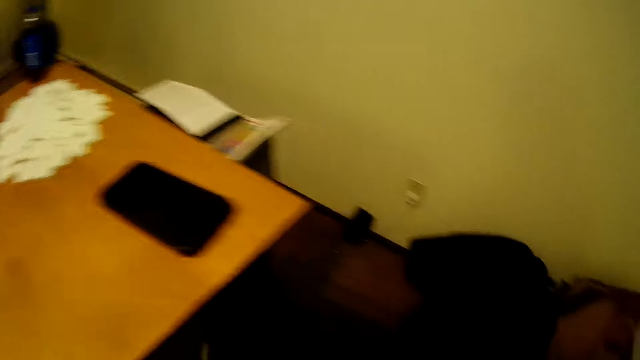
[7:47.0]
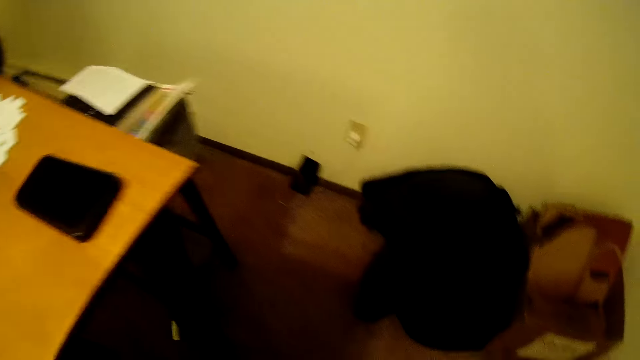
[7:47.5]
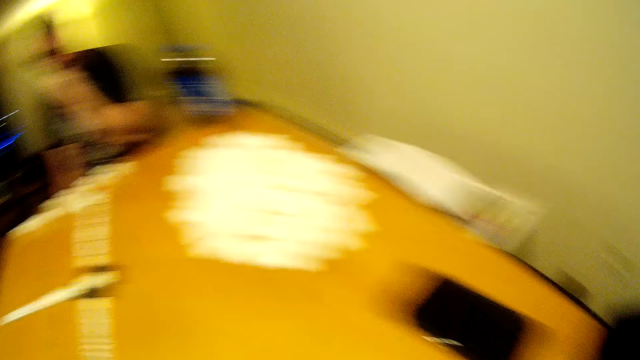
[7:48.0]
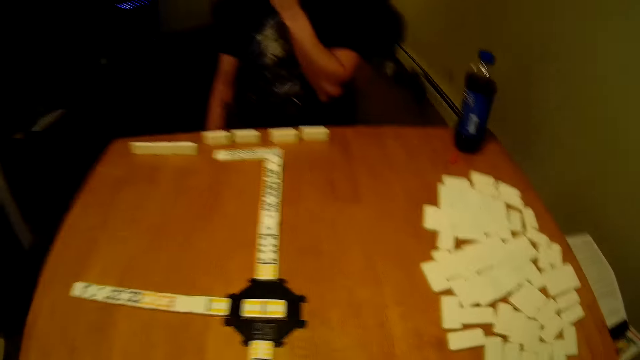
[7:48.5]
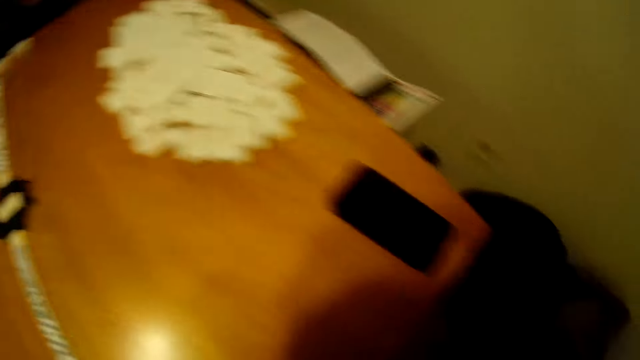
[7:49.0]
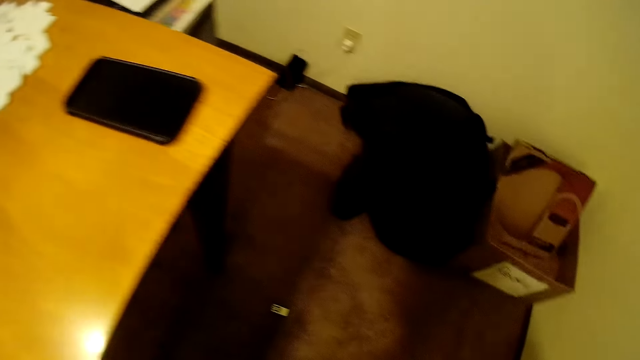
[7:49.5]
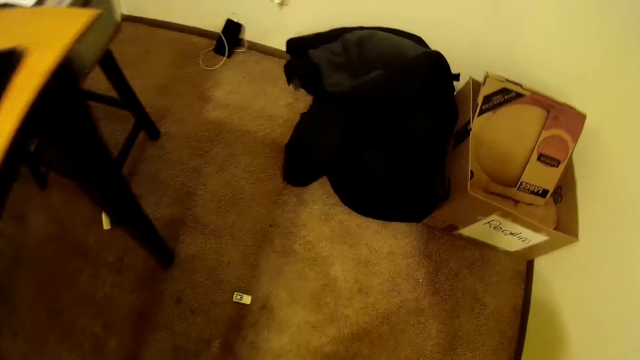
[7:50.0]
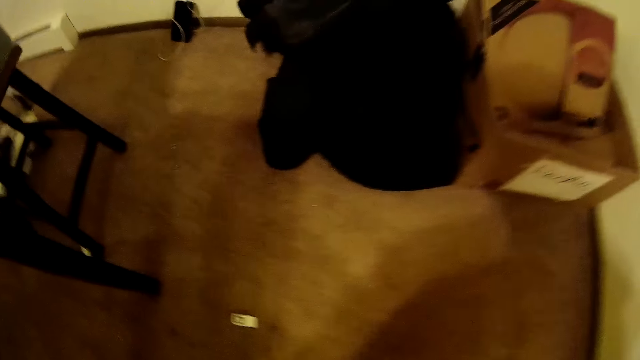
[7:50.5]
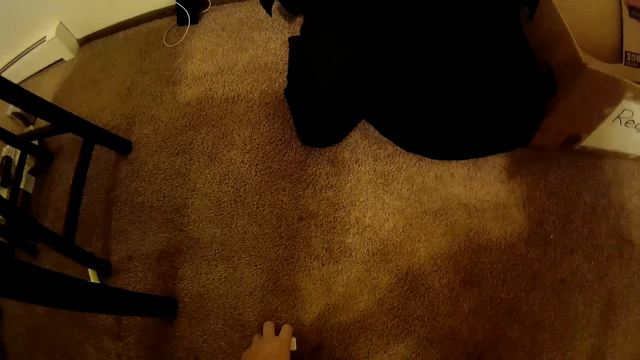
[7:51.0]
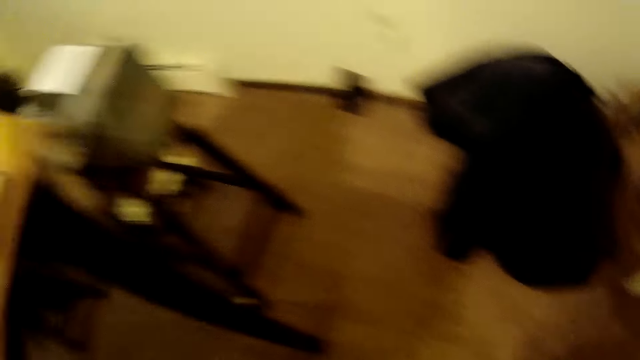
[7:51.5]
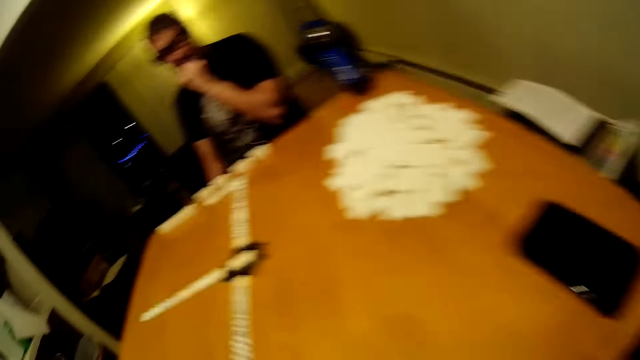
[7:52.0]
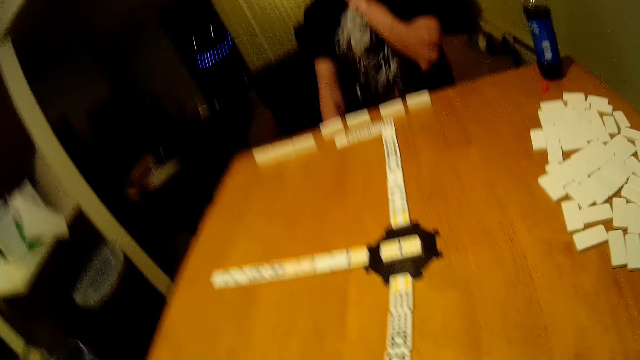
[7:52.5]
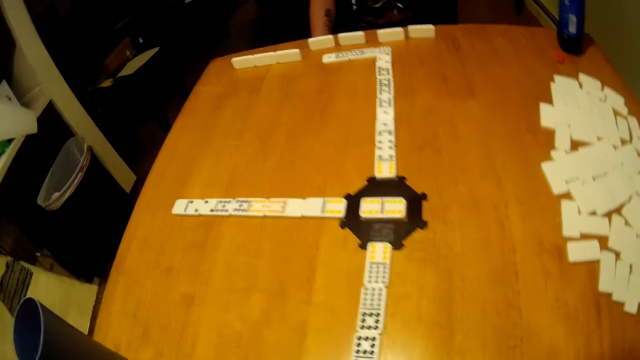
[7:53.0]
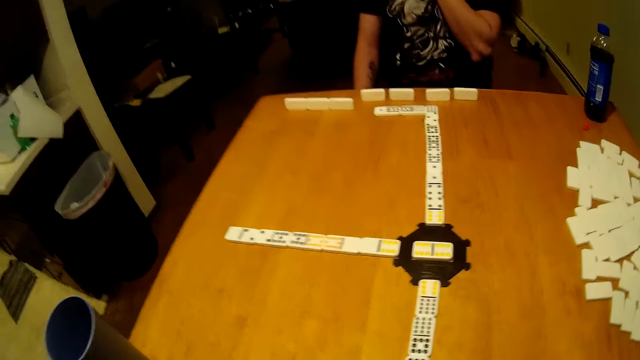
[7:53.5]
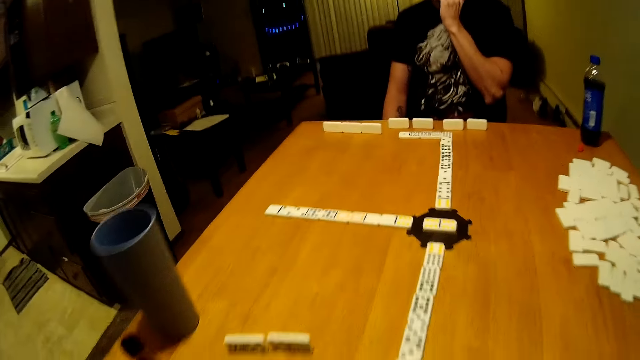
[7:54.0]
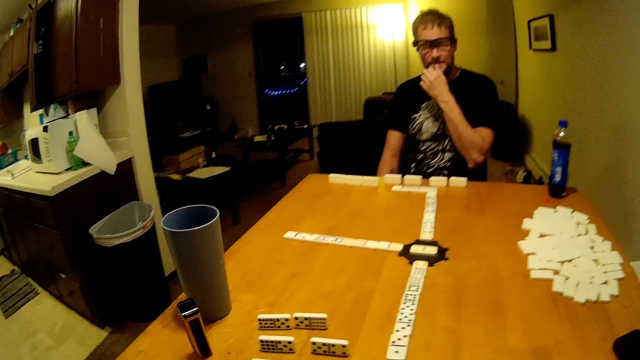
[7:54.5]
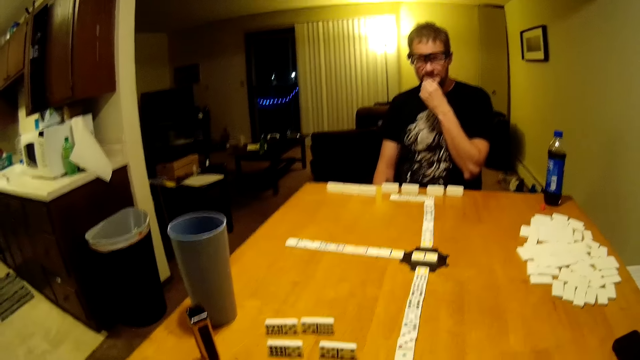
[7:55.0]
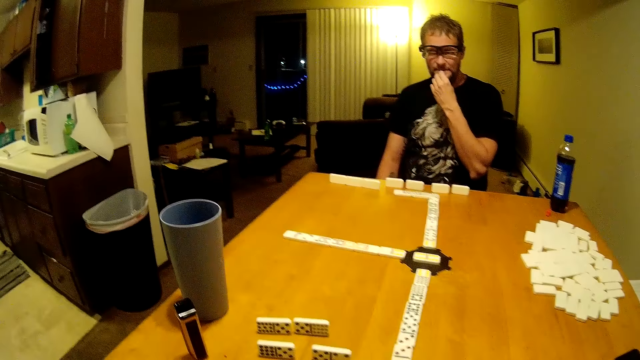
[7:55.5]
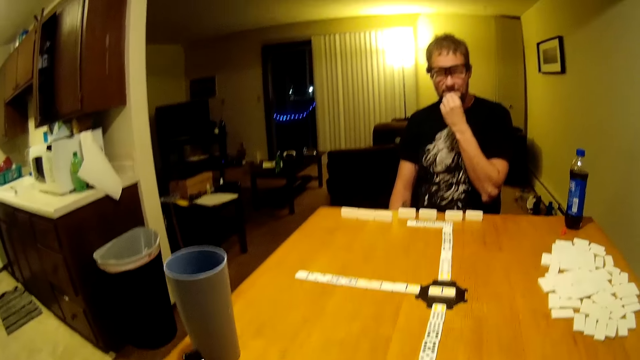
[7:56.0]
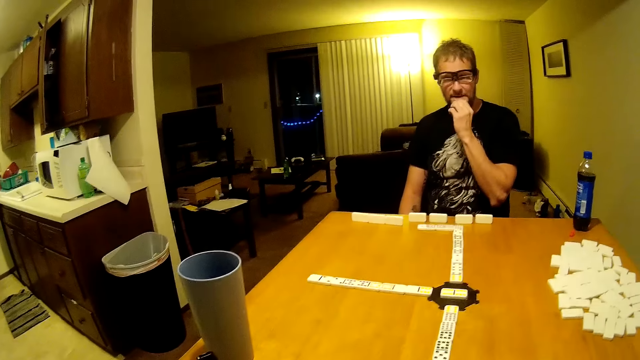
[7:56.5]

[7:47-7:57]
The camera wearer looks around. They pick a domino piece from the ground. They look around. A man touches his face.

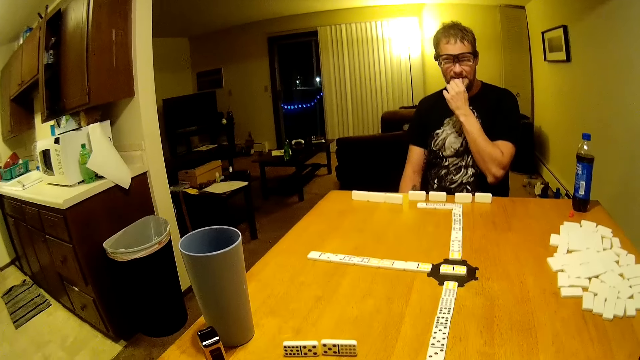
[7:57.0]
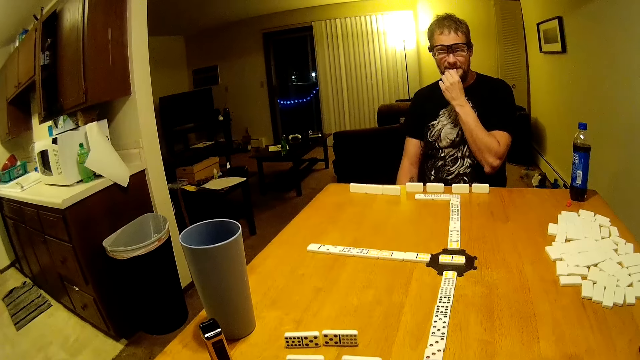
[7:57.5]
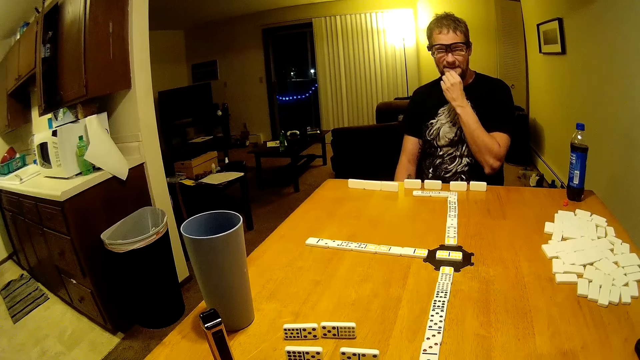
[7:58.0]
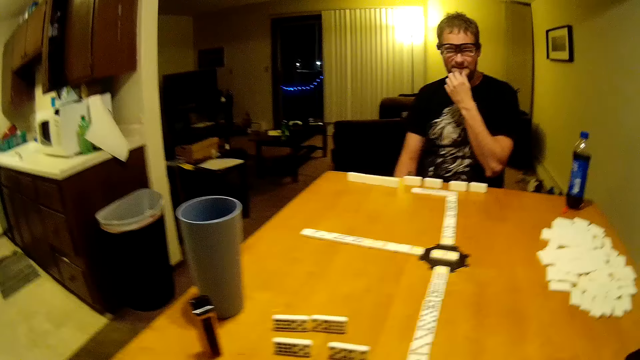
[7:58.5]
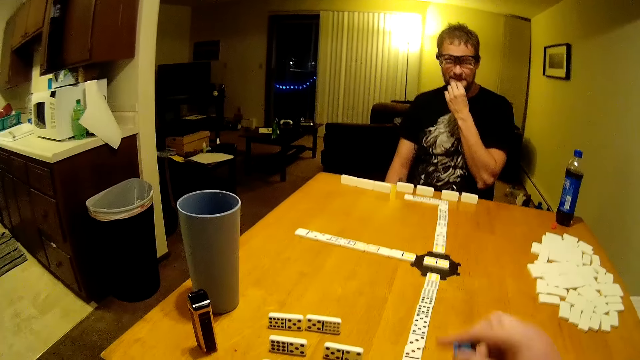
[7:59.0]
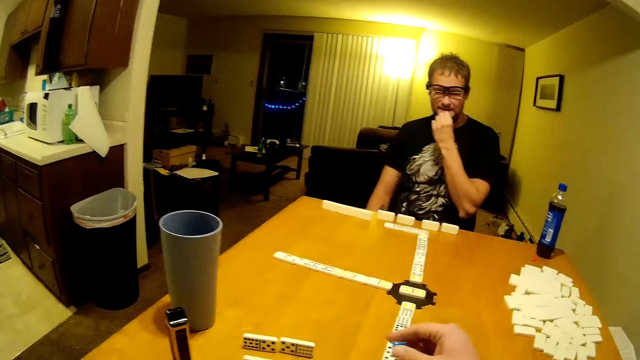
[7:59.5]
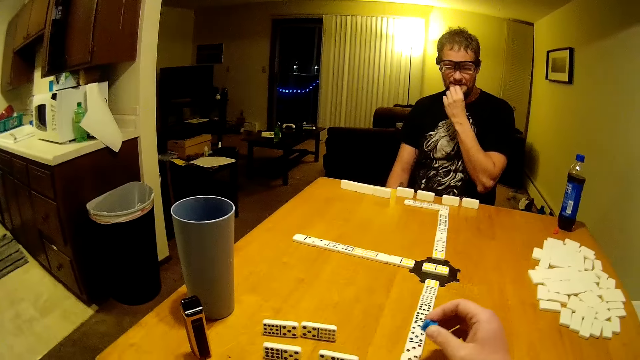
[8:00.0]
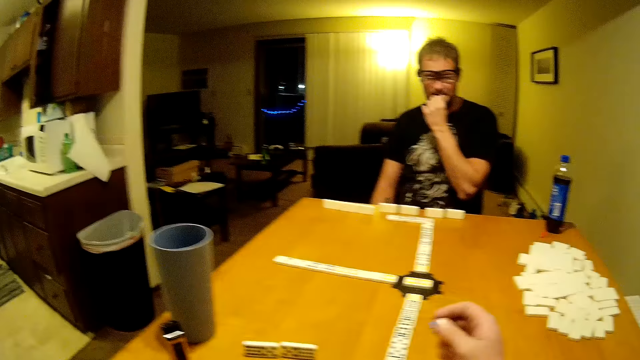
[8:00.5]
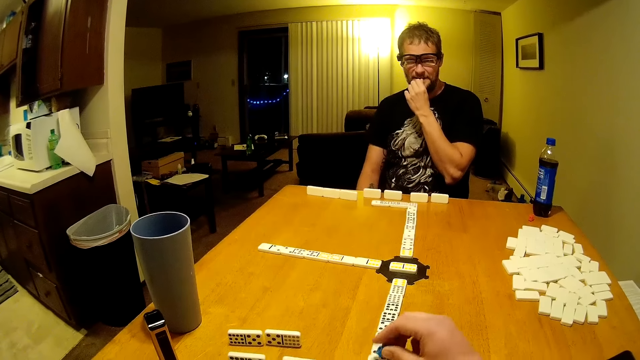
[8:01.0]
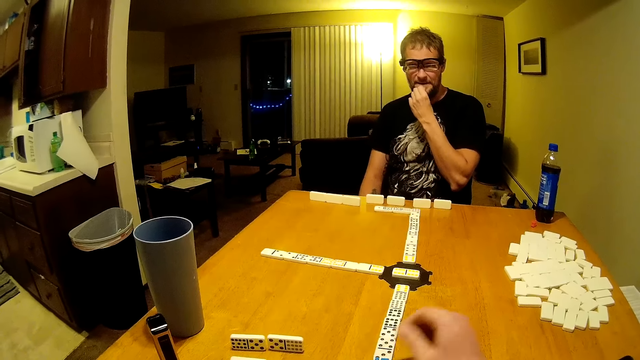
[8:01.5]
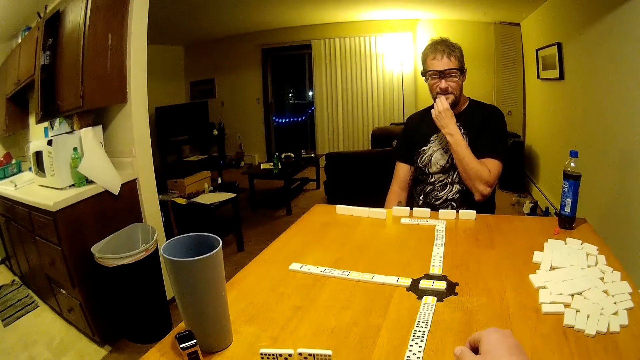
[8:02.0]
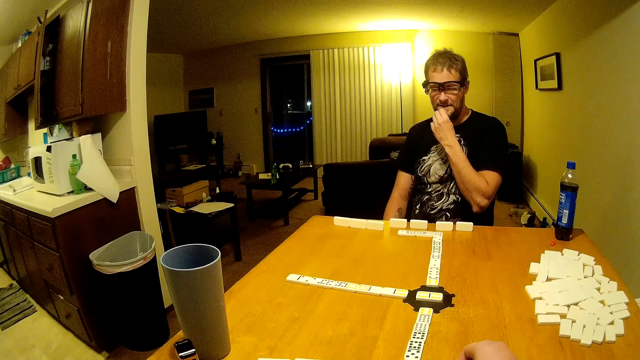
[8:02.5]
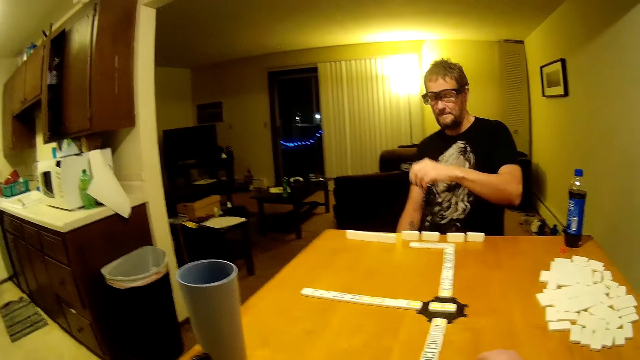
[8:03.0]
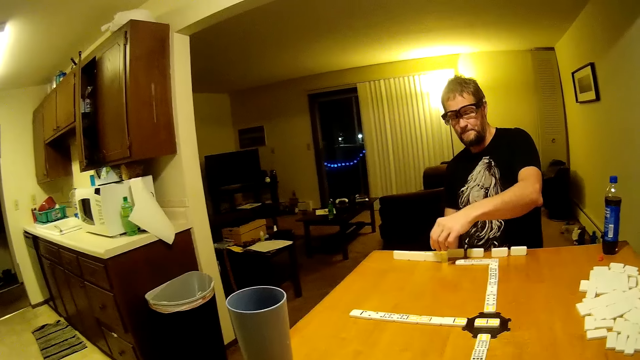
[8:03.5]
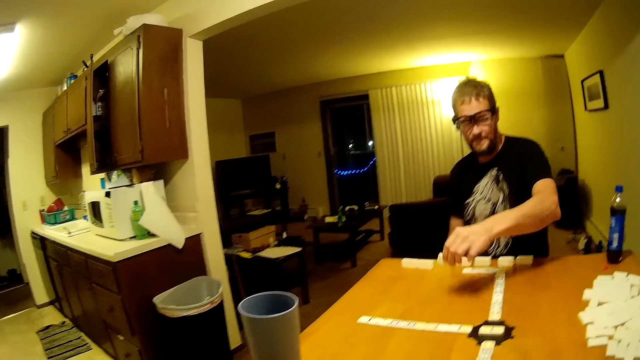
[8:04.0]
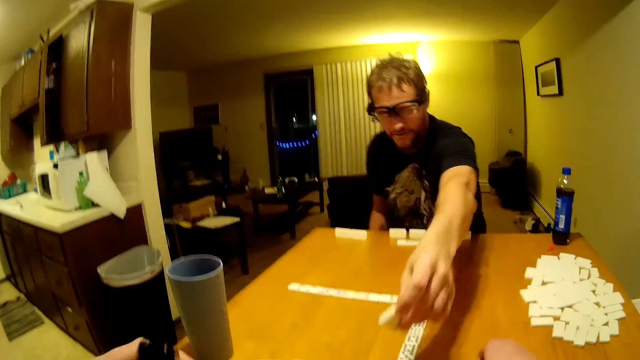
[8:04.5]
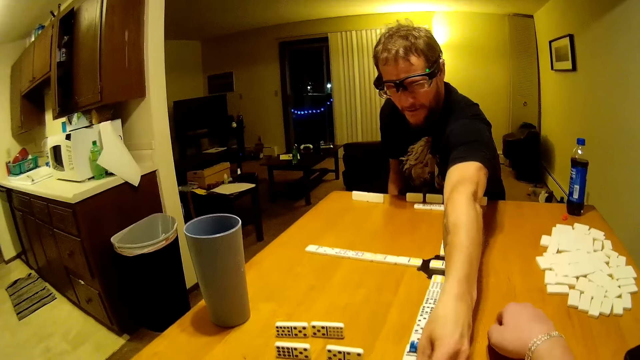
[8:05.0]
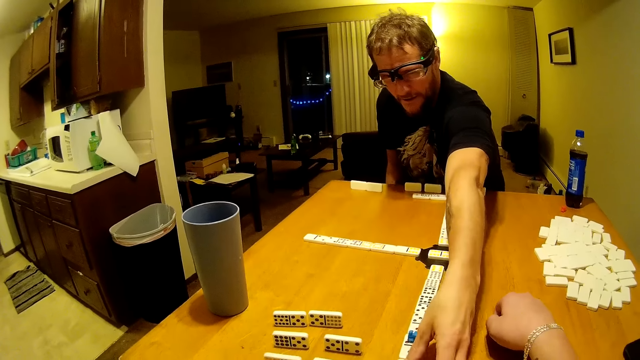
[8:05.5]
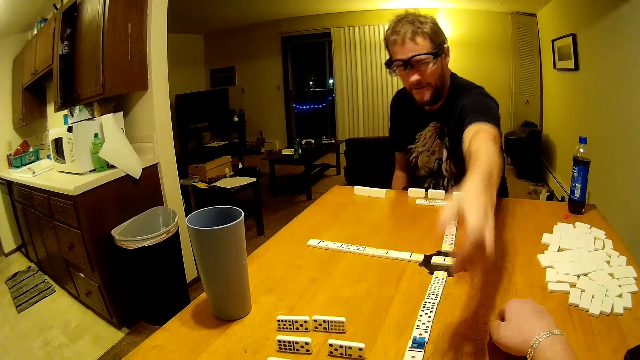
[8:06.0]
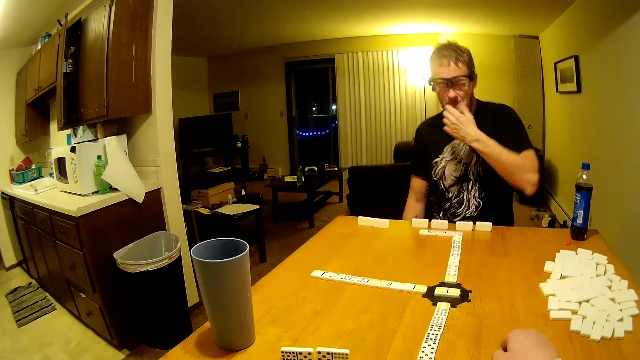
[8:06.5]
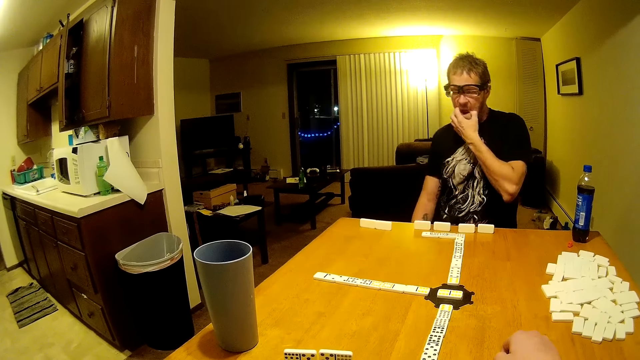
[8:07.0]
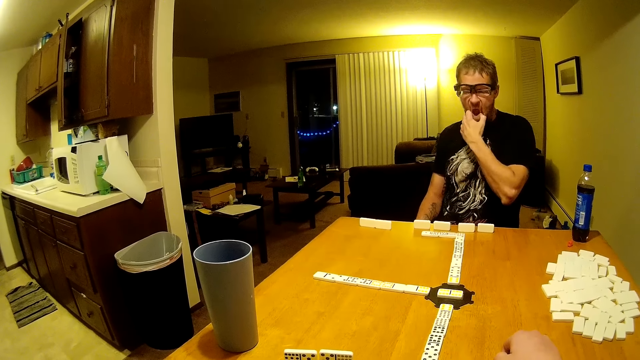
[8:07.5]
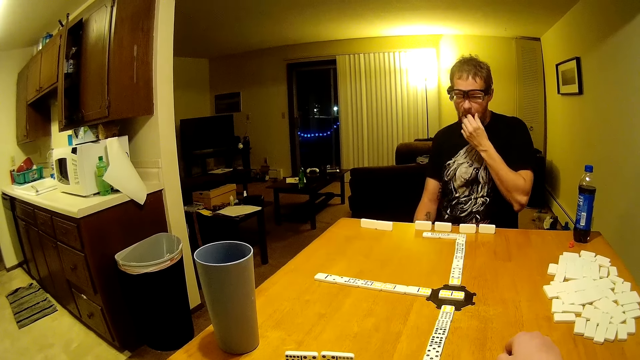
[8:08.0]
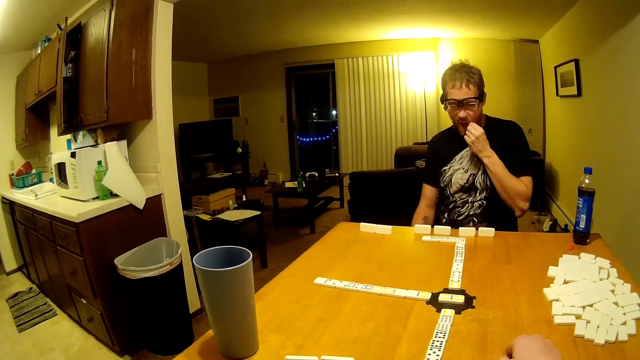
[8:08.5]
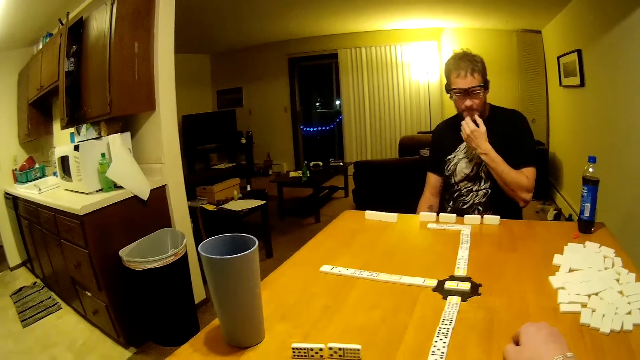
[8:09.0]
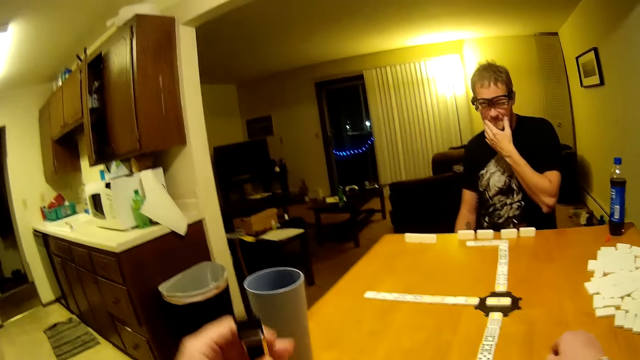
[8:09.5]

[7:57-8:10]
A man touches his beard. The camera wearer holds something. They put something on the domino piece. The man picks a domino piece from the table. He puts the domino piece on the table. He rubs his face. He touches his beard. The camera wearer holds an electric cigarette.
